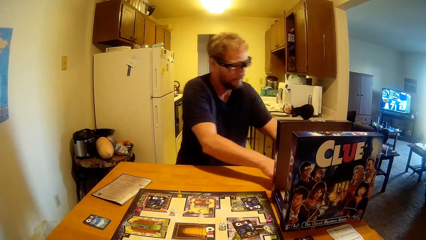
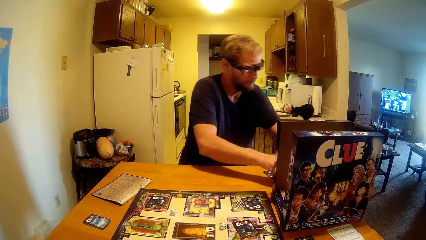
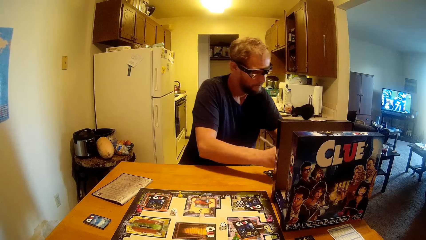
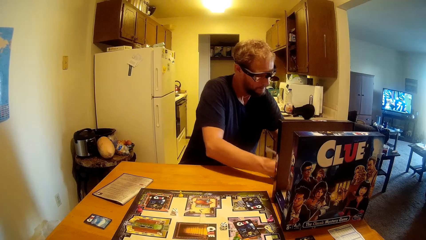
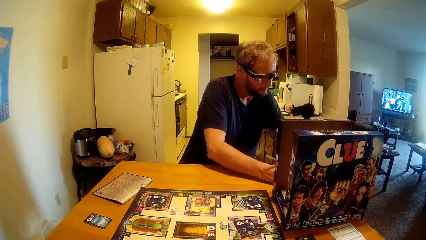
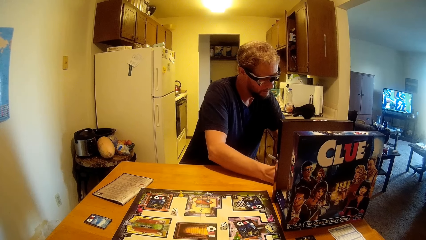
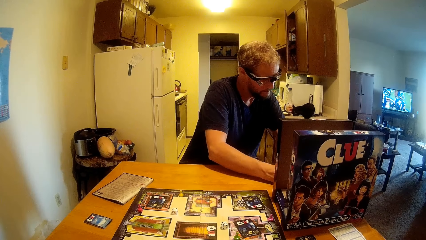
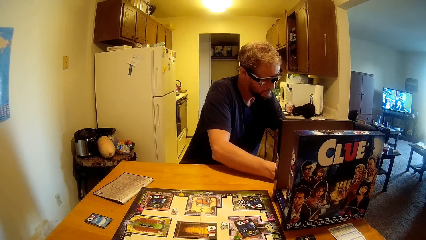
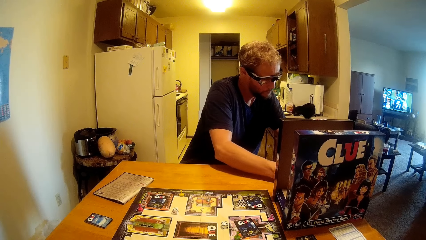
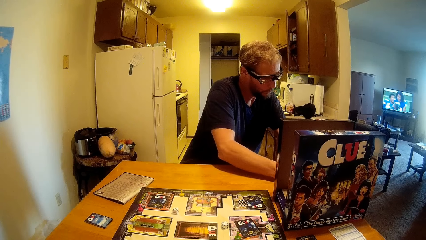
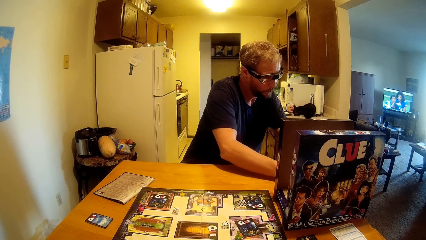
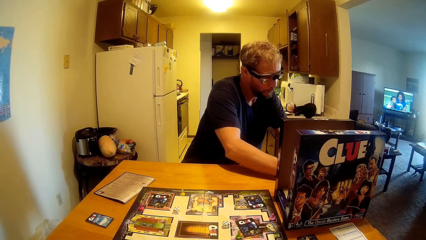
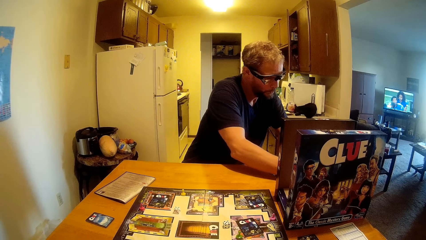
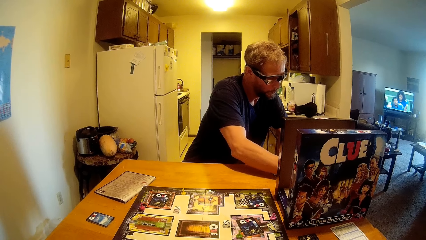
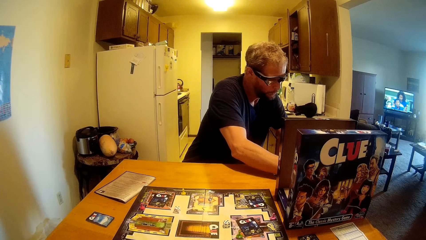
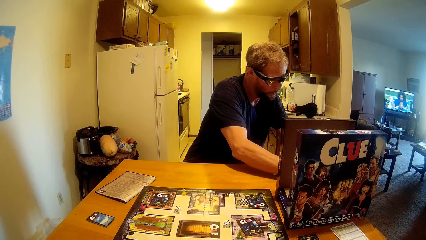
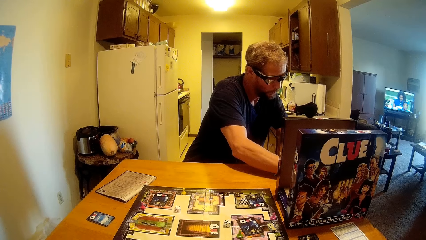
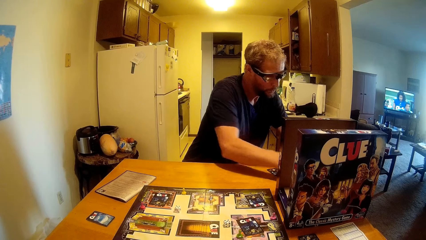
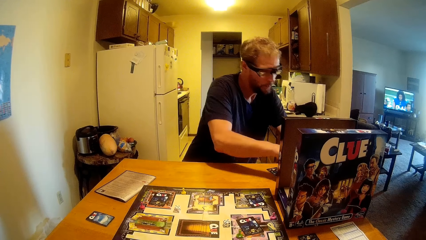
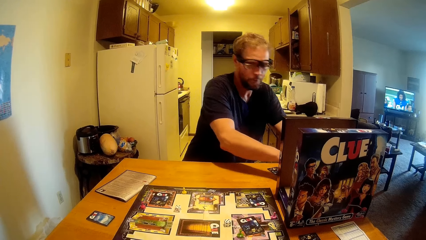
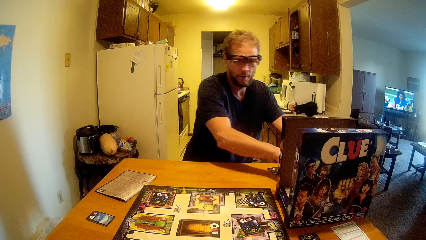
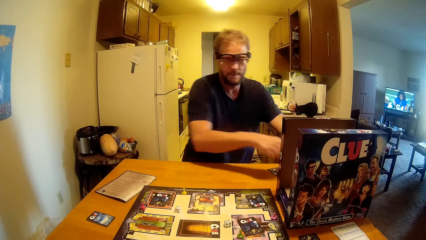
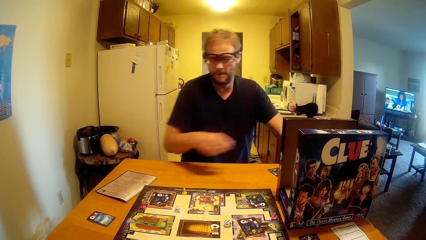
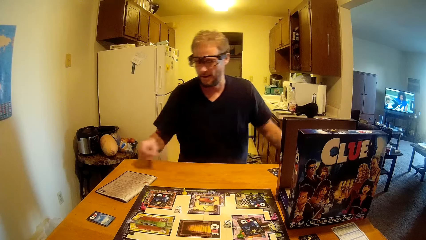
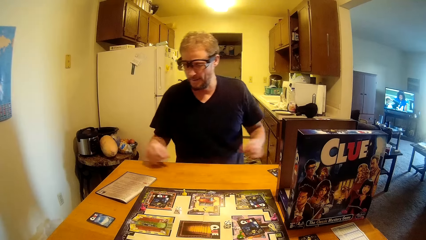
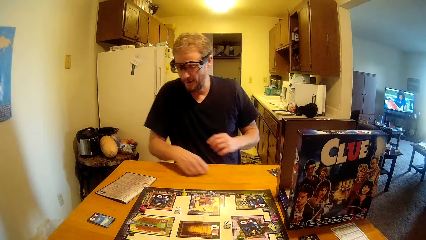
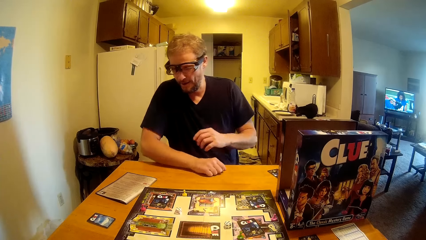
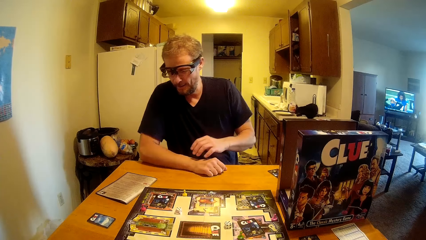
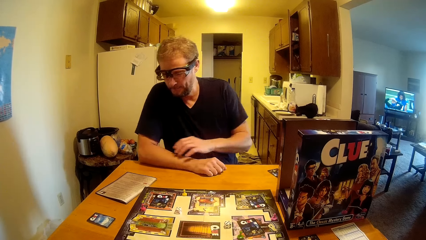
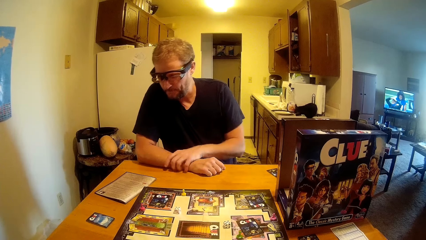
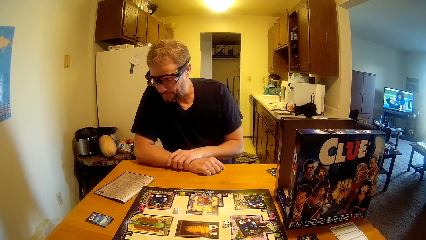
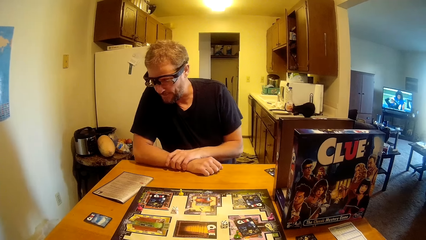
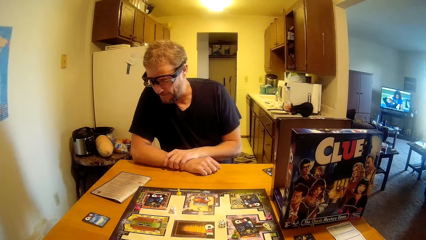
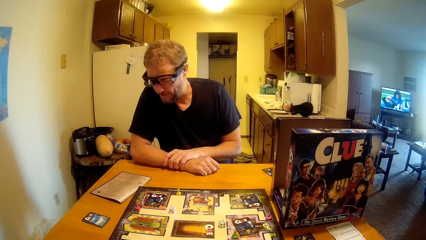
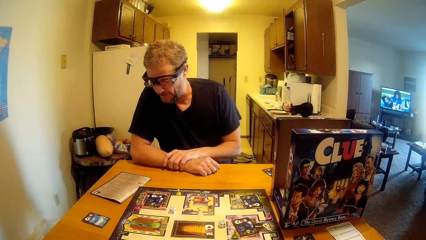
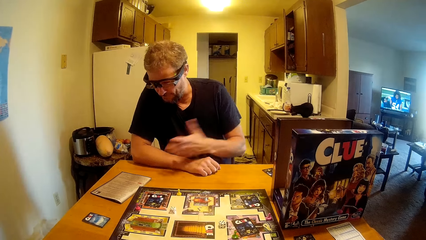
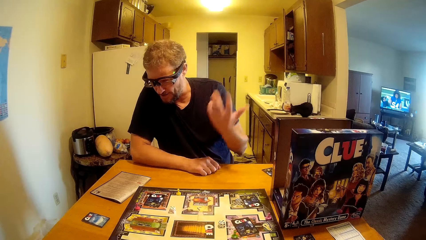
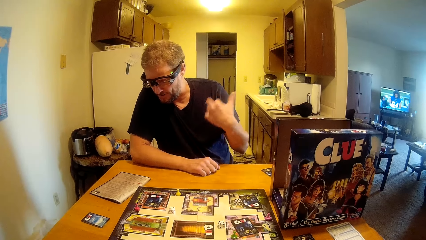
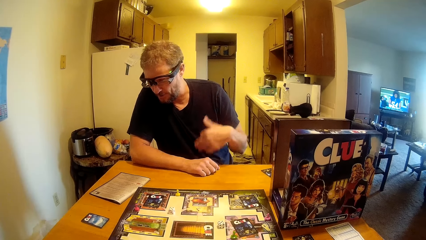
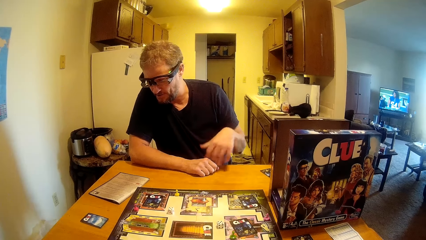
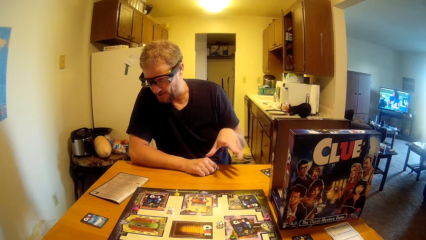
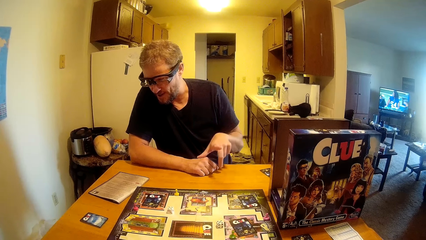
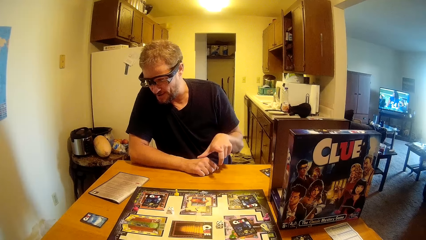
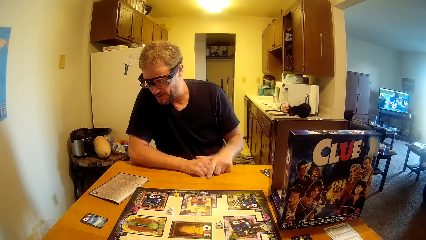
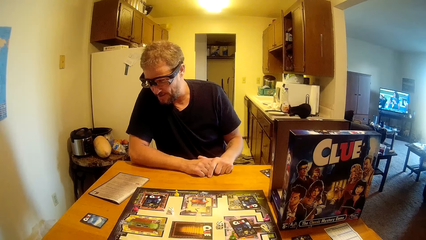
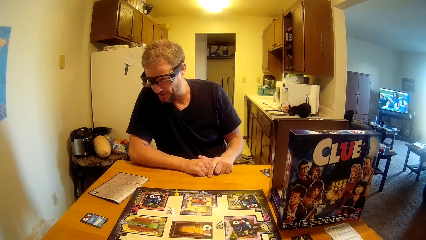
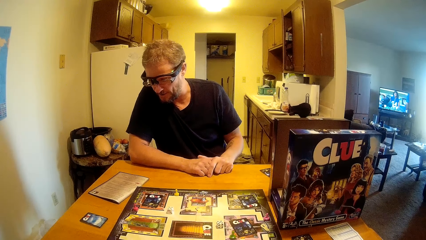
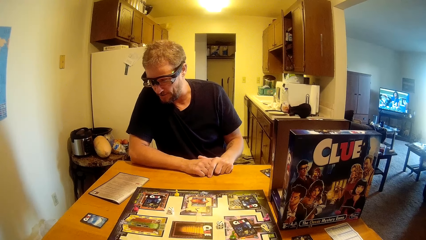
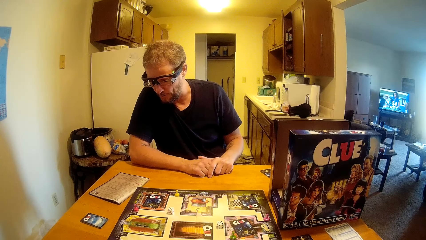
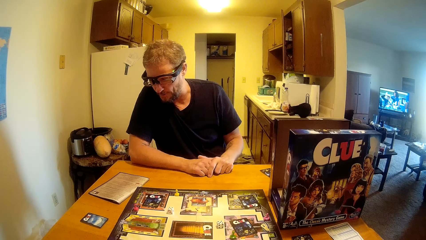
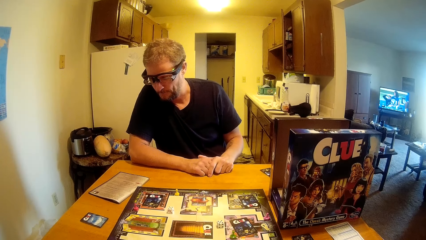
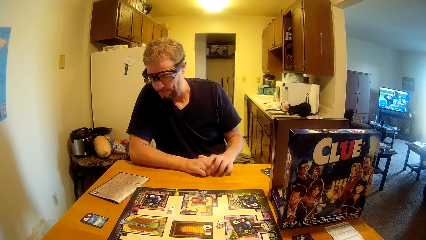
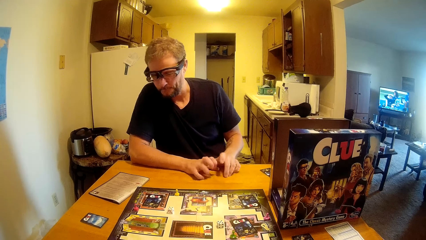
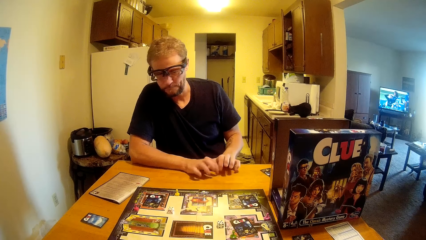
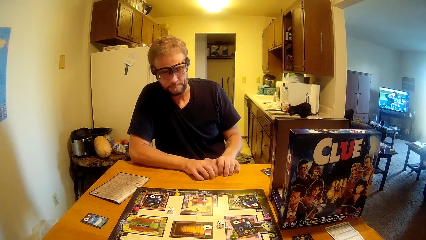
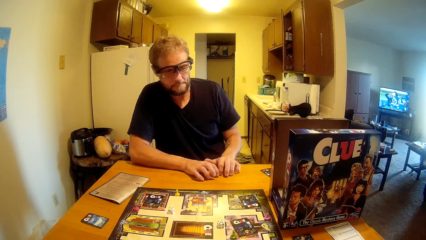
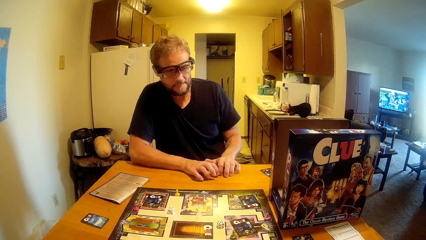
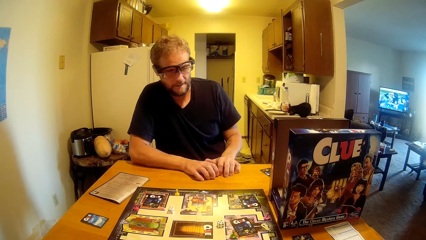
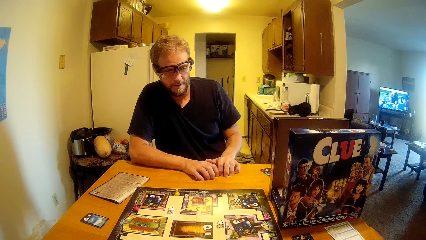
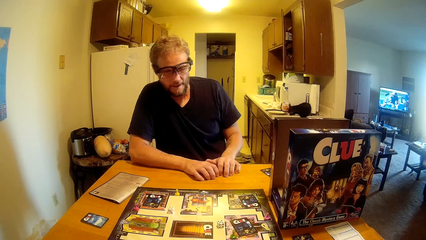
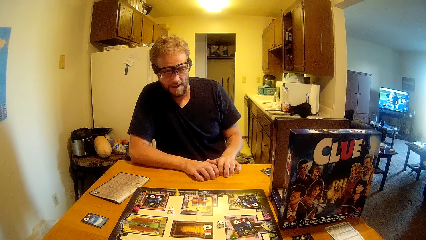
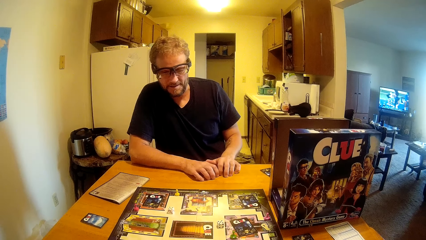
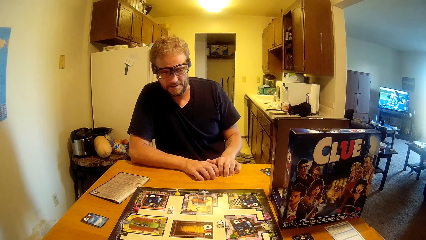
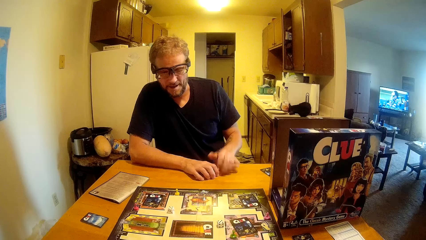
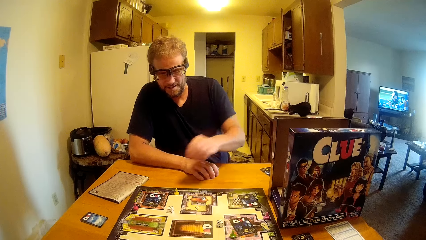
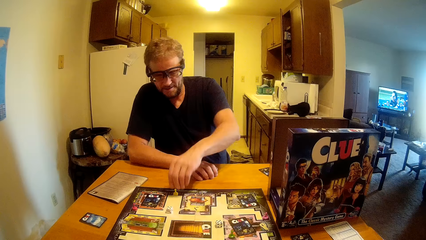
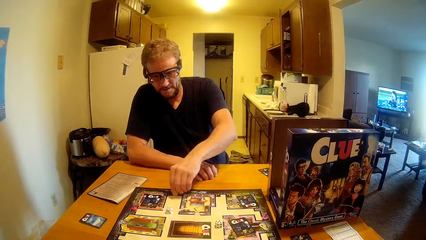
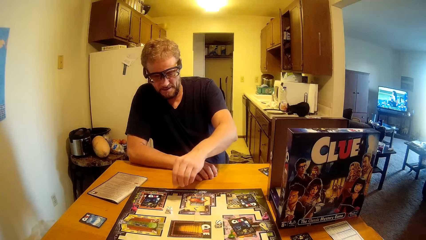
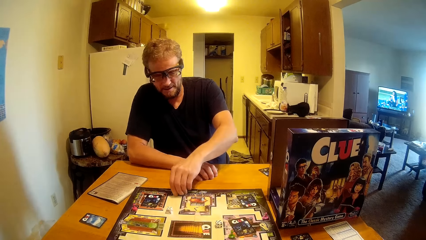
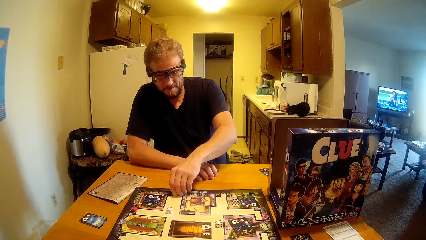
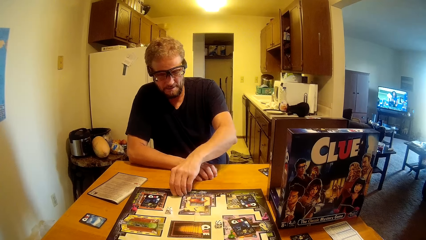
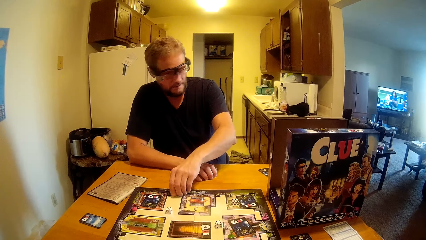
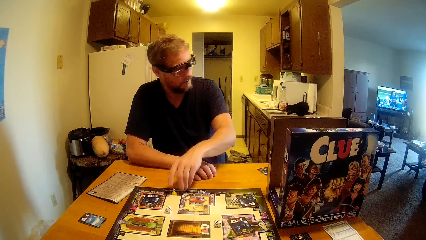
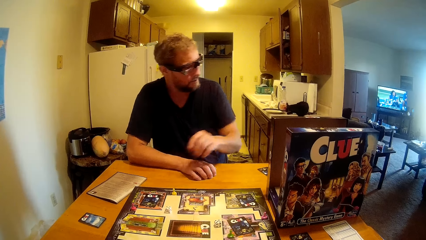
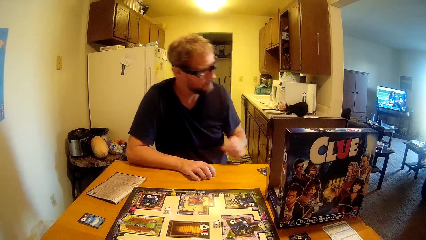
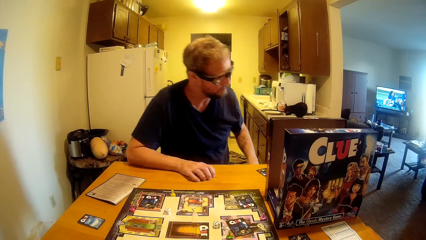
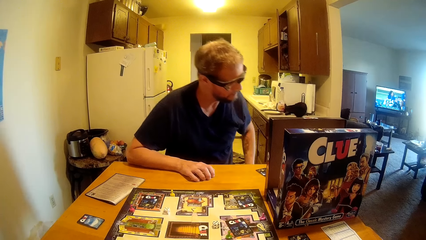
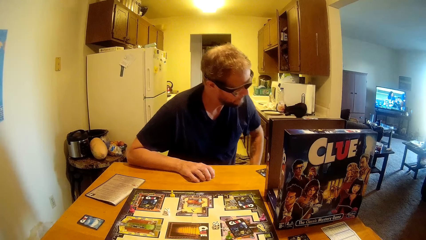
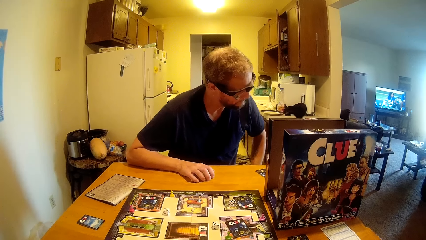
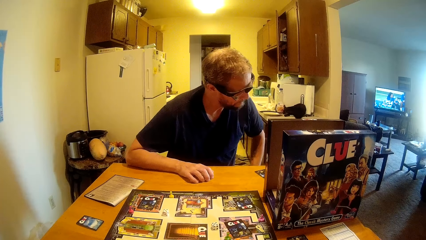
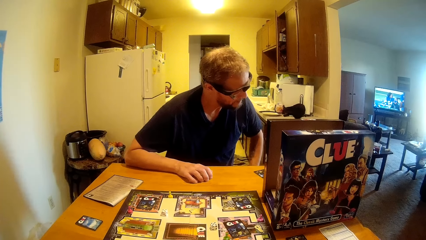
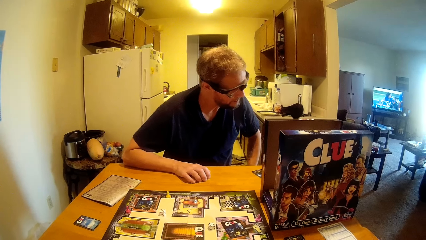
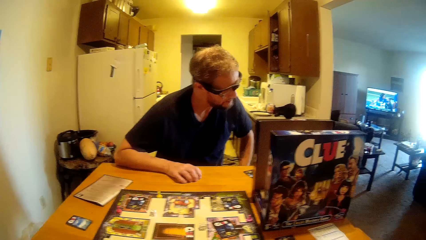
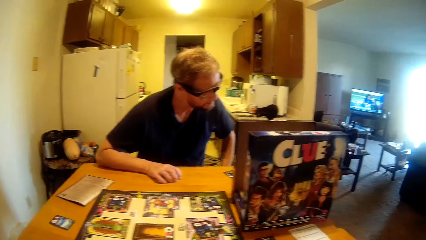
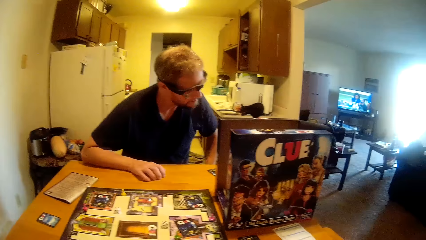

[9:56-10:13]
A man picks up a pen. The man writes with the pen. The man puts the pen down. The man puts his hand on the table. The man talks to the camera wearer. The man puts his hand on the other hand. The man moves his hand. The man puts his hand on the other hand. The man hits the table. The man holds the pin. The man touches the ludo piece. The man puts his hand away.
